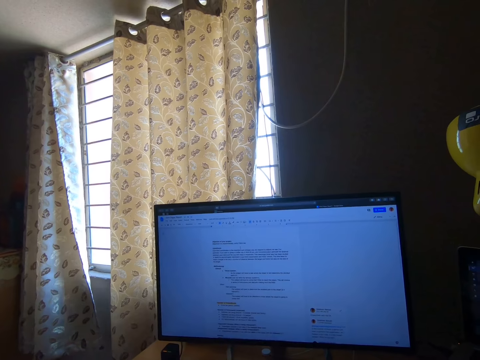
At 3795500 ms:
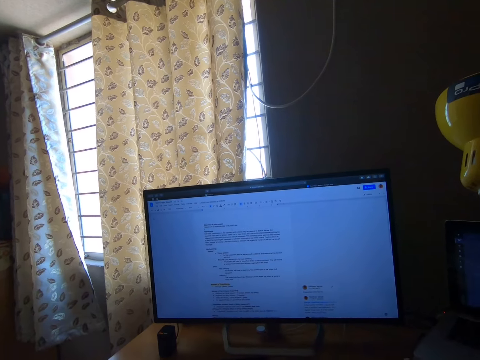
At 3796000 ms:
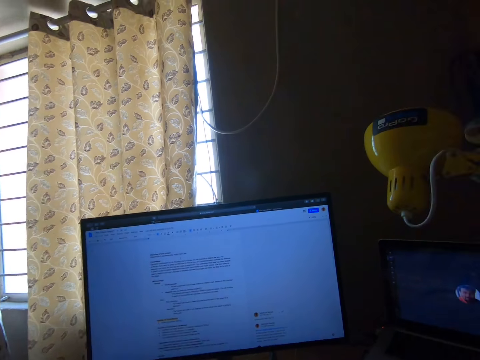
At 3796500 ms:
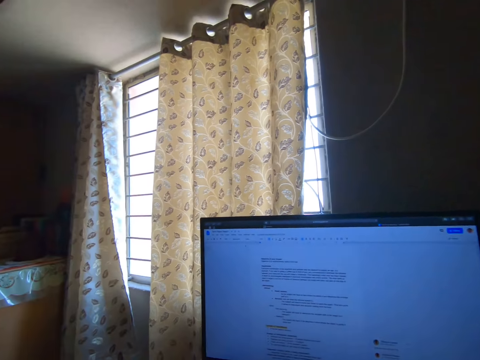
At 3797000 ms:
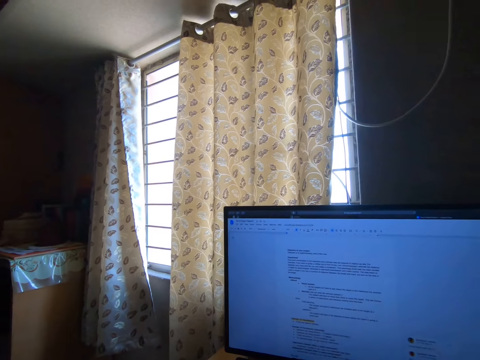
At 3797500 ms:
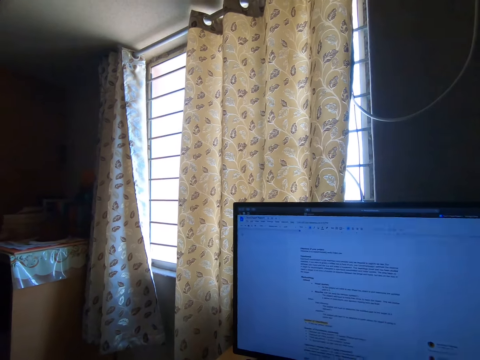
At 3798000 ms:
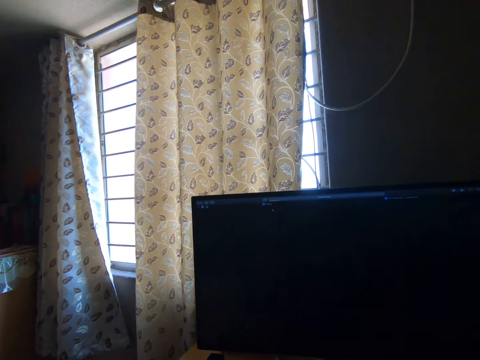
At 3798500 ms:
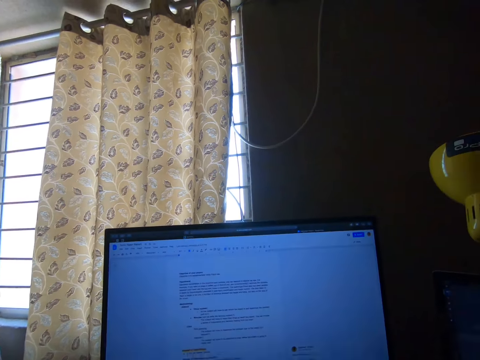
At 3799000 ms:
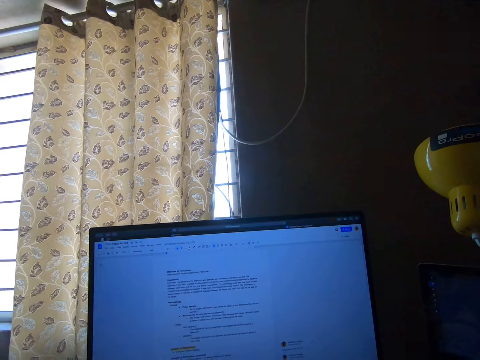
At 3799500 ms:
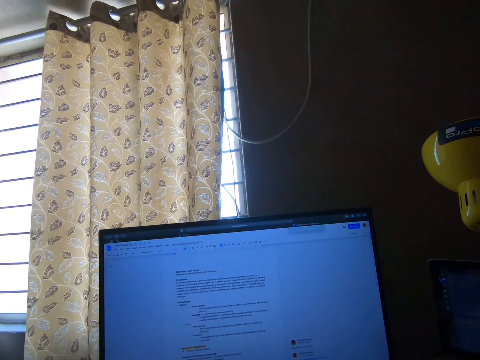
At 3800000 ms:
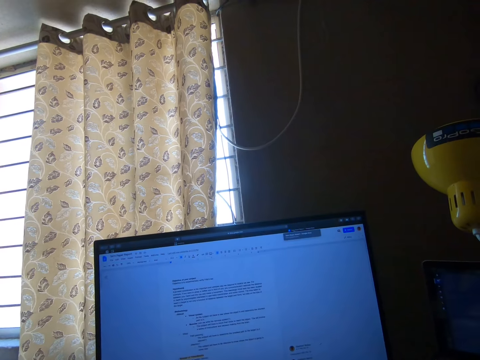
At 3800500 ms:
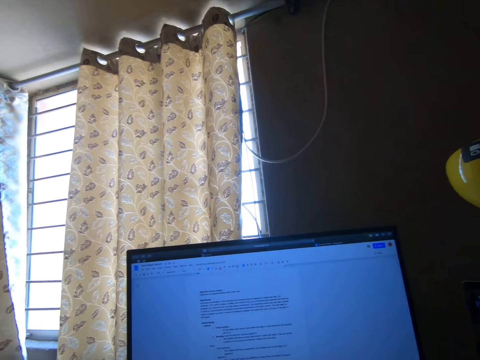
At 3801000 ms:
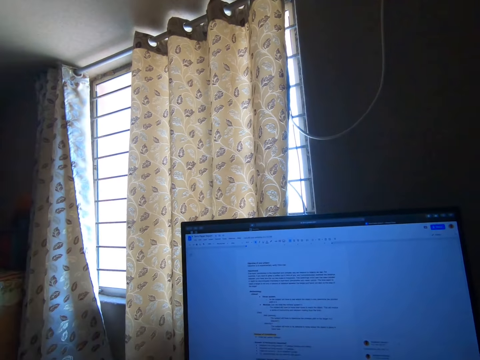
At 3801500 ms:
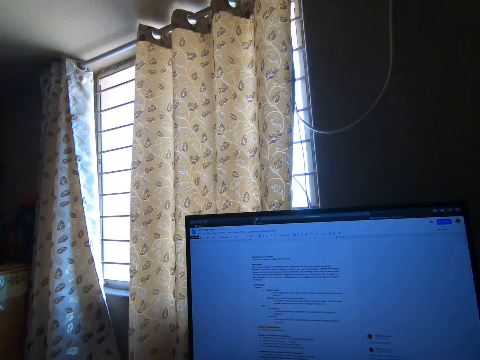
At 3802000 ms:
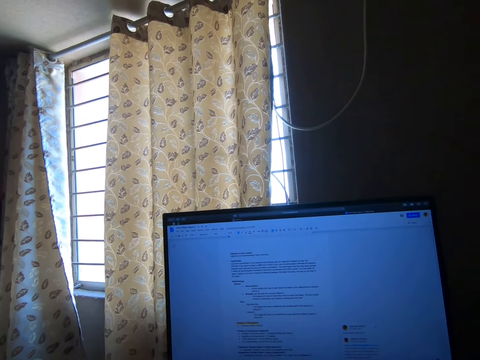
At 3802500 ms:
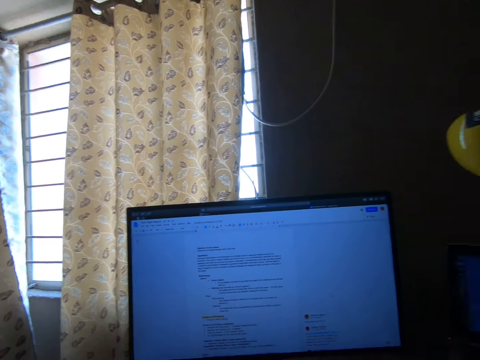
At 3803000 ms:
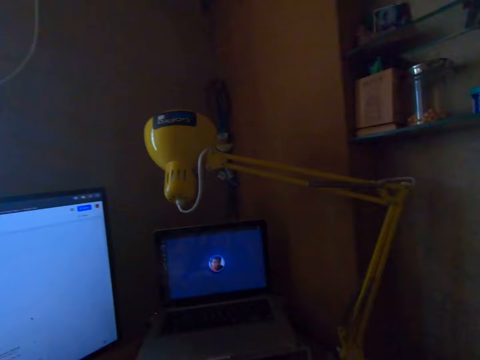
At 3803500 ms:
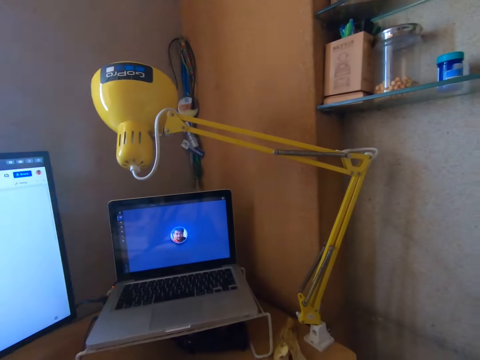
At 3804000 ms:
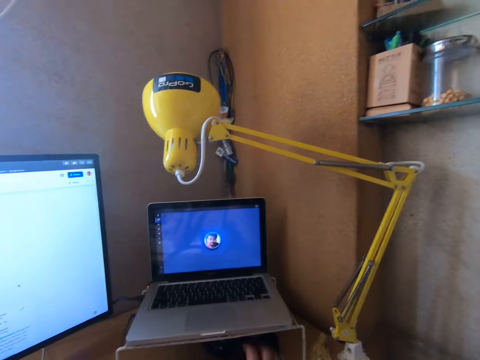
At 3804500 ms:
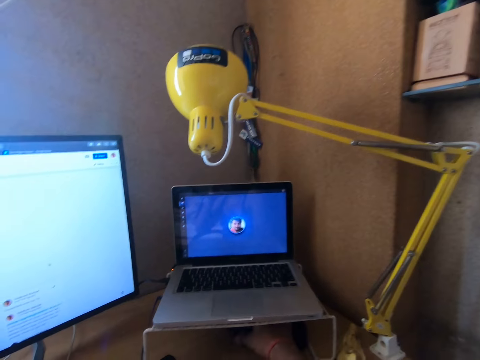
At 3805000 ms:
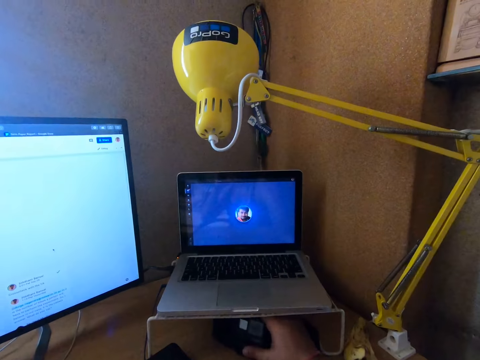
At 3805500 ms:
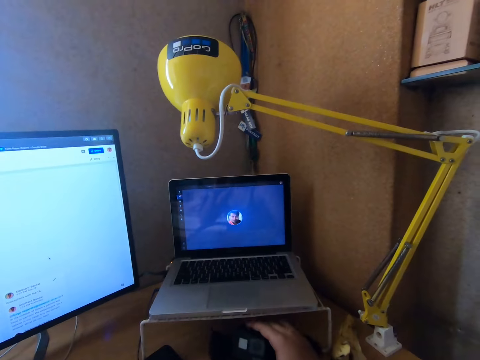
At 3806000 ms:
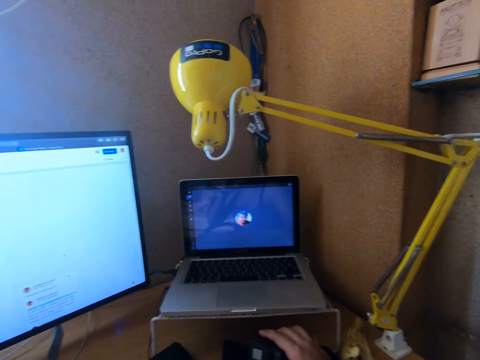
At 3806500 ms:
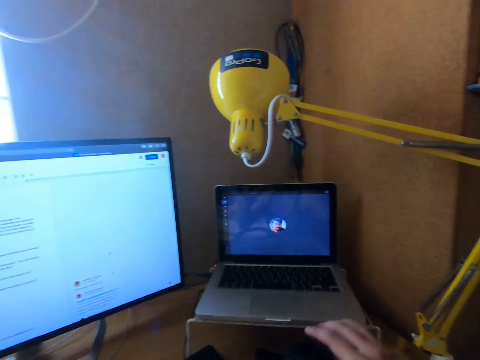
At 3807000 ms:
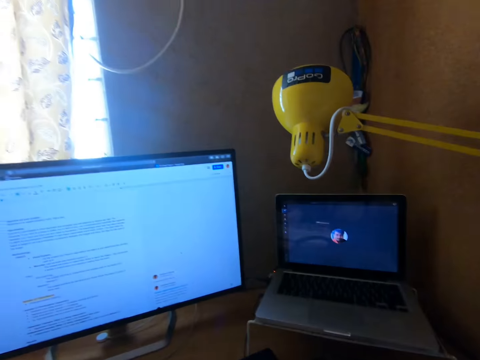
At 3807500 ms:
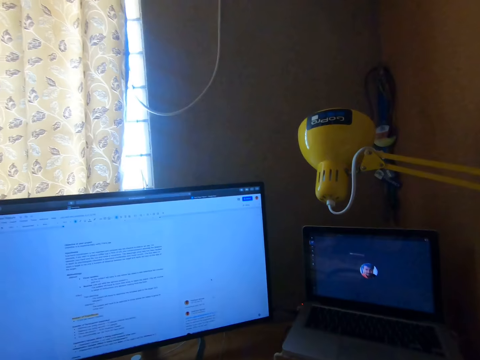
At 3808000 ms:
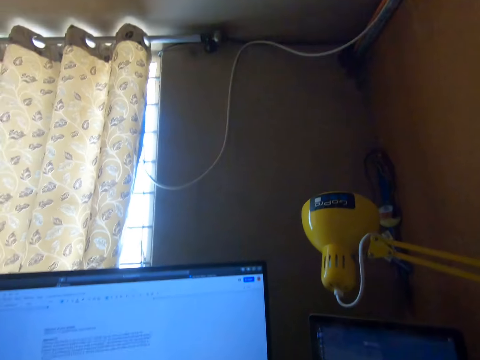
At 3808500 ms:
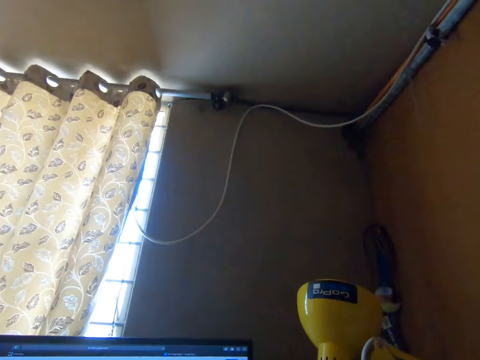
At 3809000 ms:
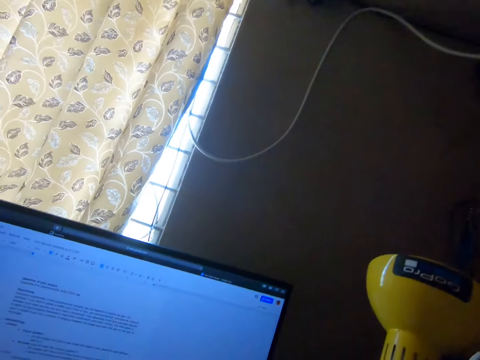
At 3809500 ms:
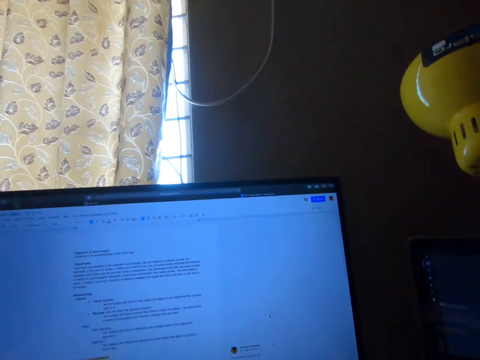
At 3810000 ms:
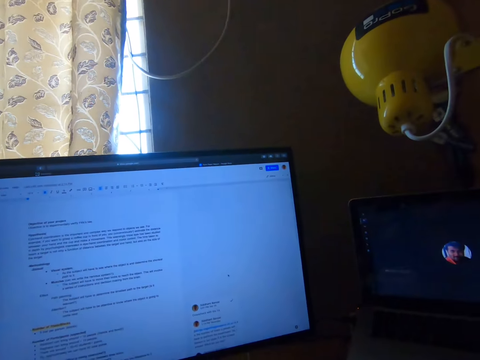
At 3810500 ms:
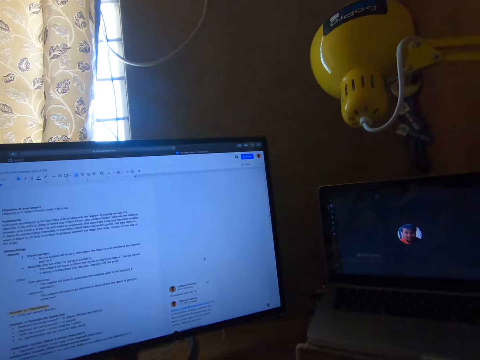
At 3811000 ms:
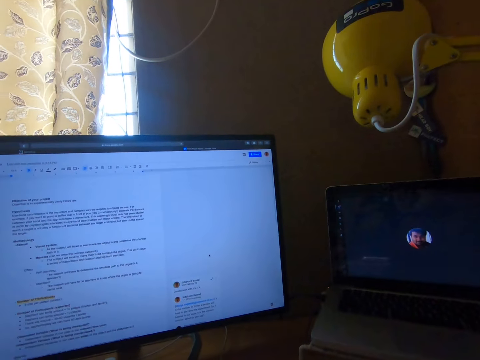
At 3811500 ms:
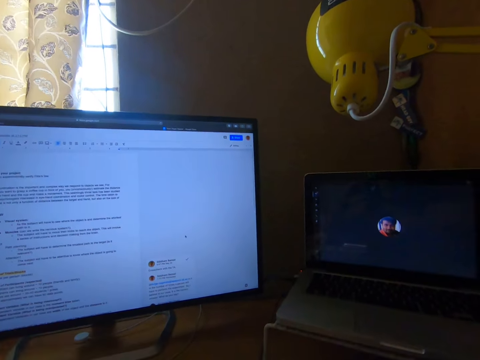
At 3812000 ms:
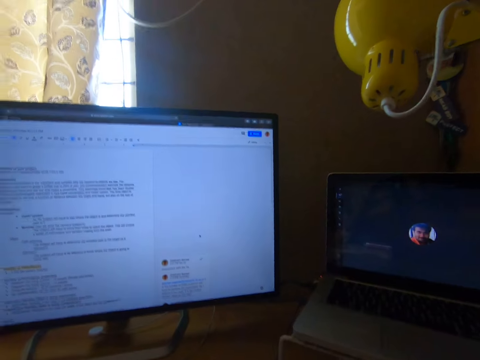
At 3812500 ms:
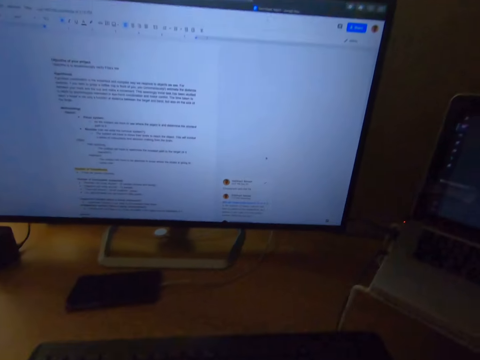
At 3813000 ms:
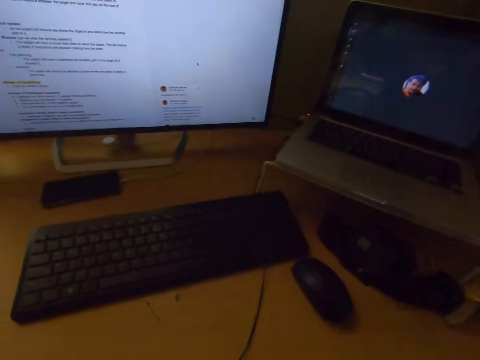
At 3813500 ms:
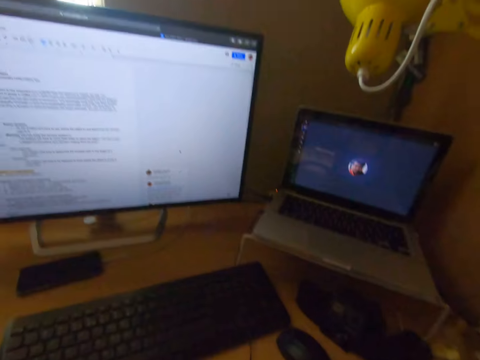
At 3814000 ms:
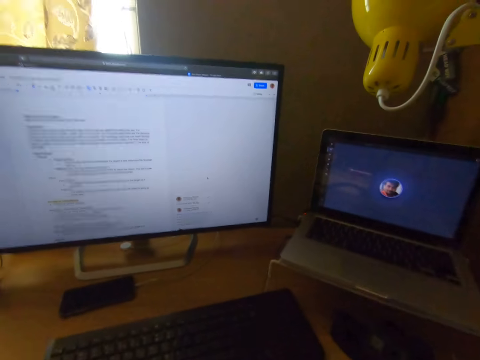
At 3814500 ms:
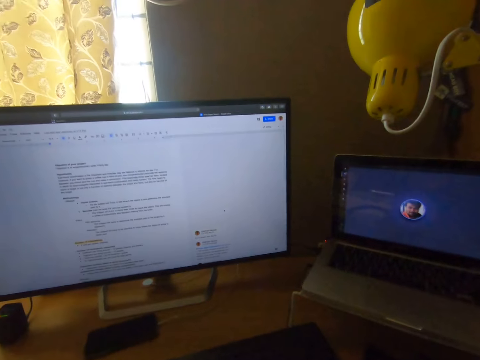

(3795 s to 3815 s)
The camera wearer looks at the laptop. He picks up a camera from under the laptop stand with his right hand. He raises his right hand. He adjusts the camera.

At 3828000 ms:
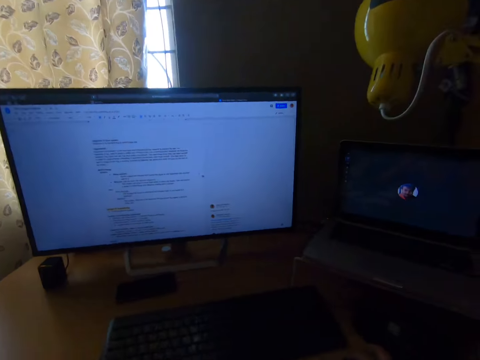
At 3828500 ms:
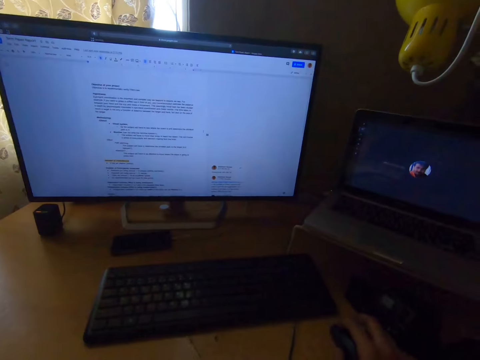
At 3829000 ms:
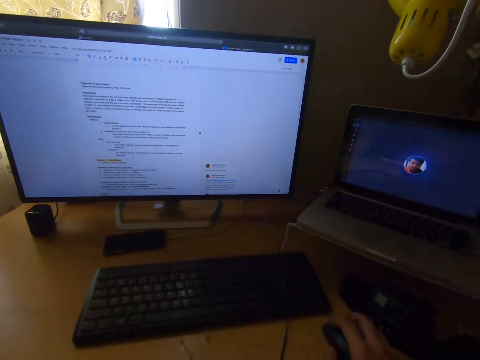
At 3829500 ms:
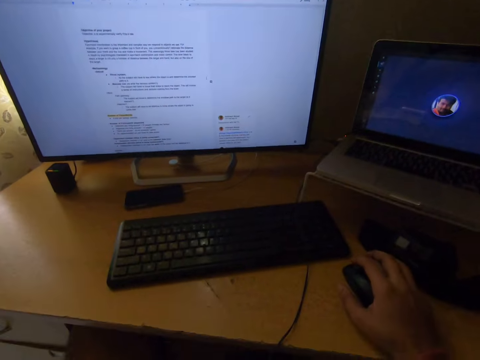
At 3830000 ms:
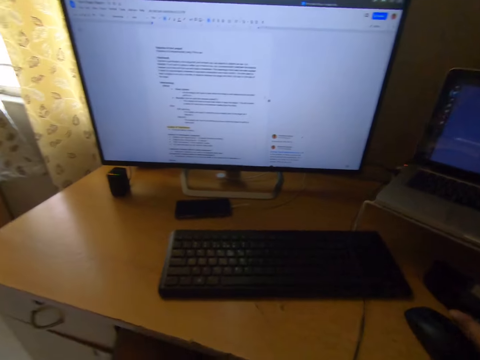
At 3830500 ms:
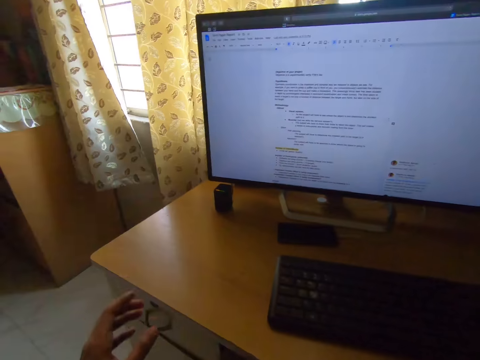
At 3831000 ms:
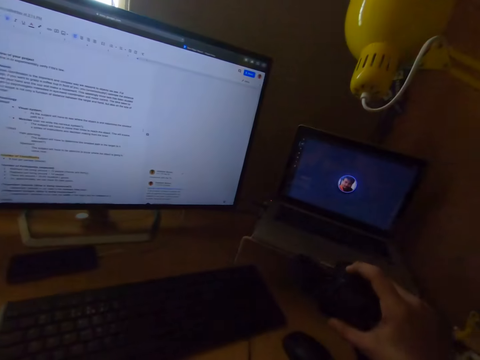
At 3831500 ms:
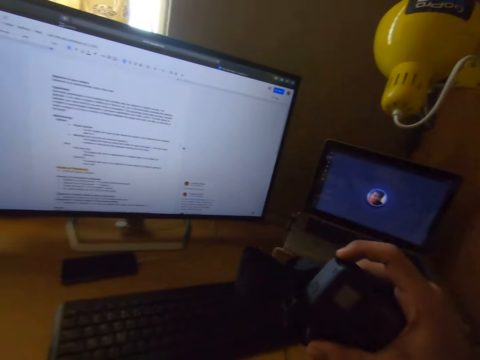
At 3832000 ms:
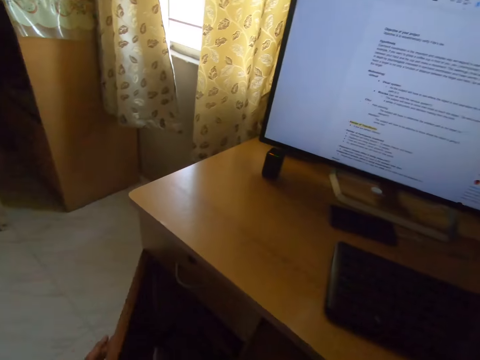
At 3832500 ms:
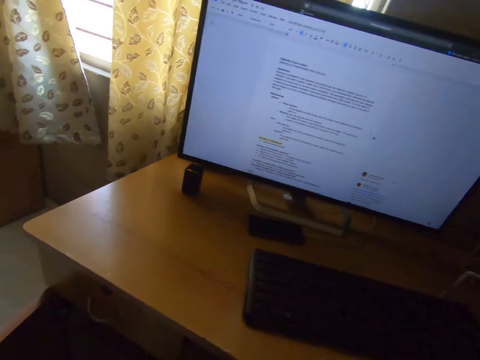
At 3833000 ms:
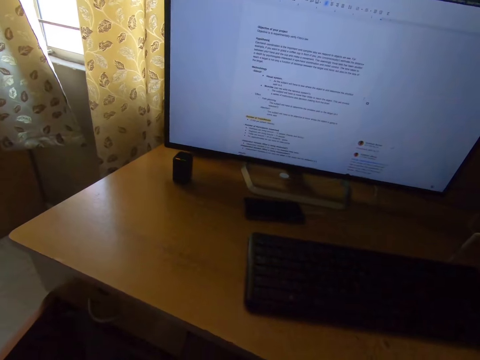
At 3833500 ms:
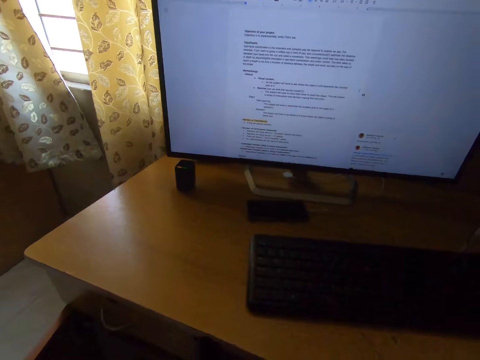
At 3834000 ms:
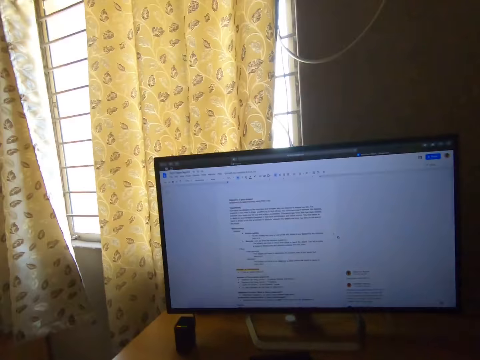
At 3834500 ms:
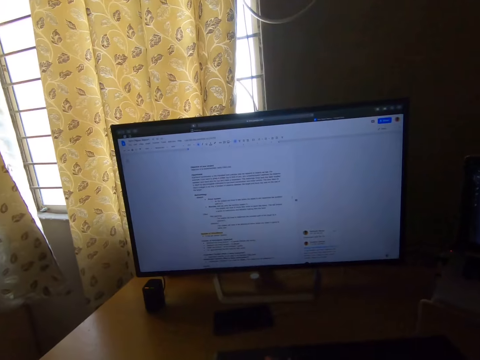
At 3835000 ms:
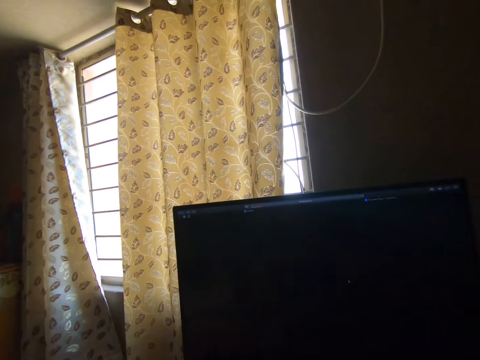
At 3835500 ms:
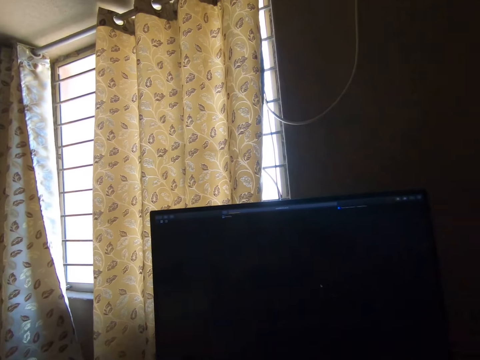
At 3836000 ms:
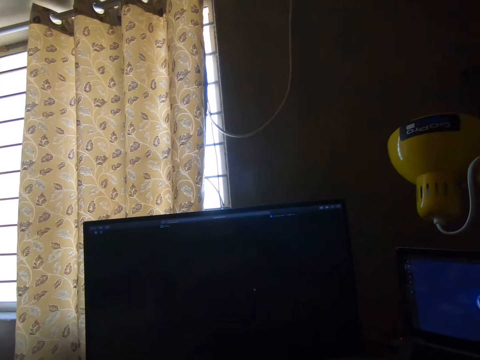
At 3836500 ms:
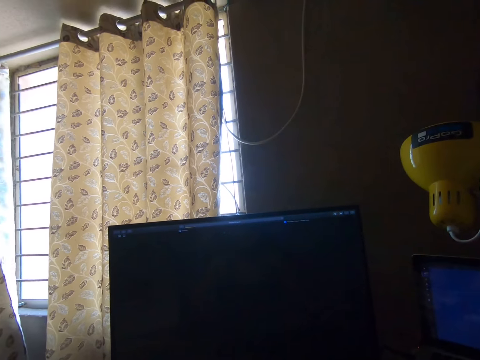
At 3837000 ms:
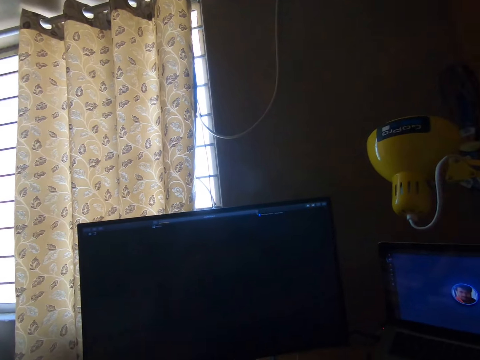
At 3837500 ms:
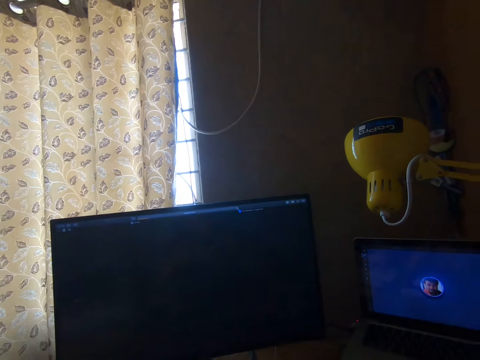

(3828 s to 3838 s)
The camera wearer removes his right hand from a mouse on the table. He picks up a camera from the table with his right hand. He puts down his hand. He opens a cabinet with his left hand. He looks at the desktop screen.
